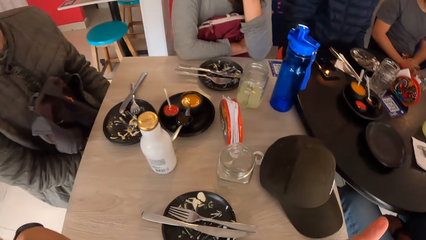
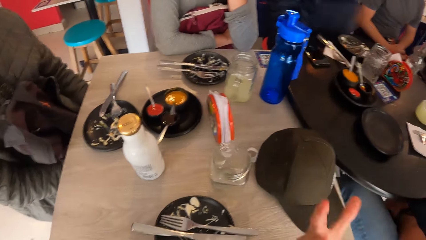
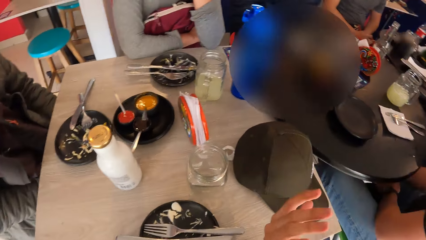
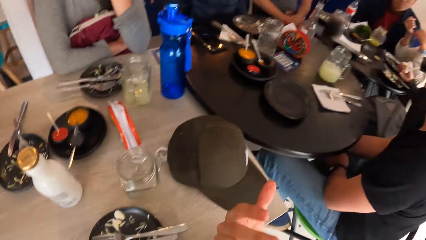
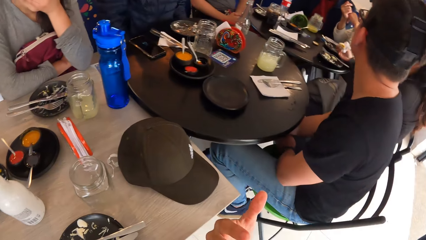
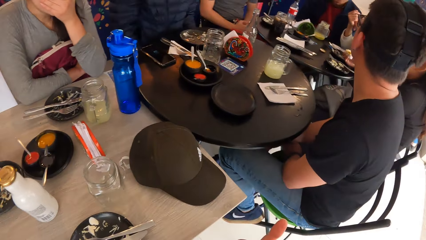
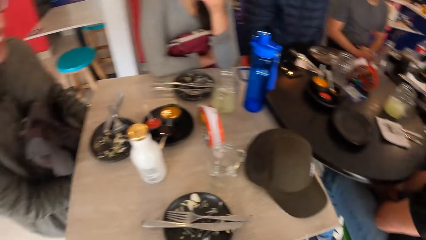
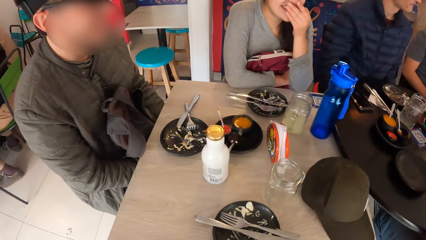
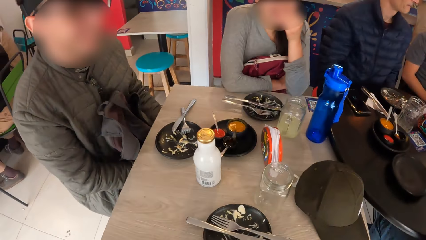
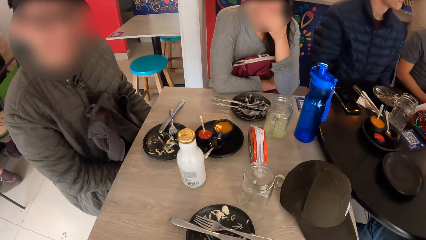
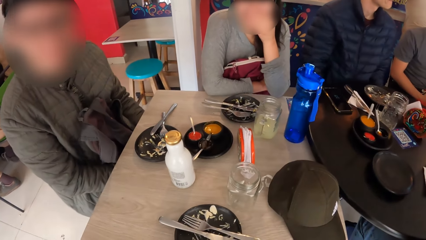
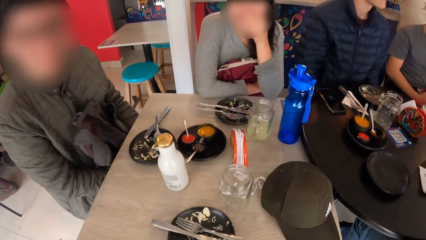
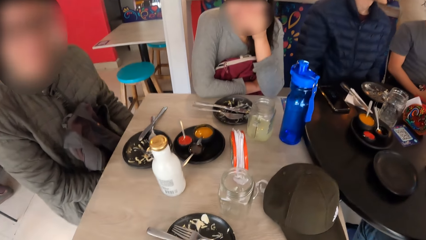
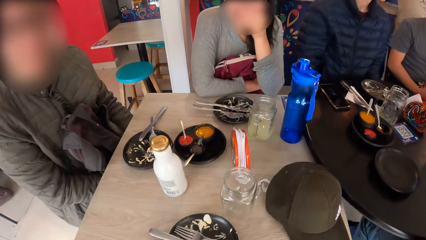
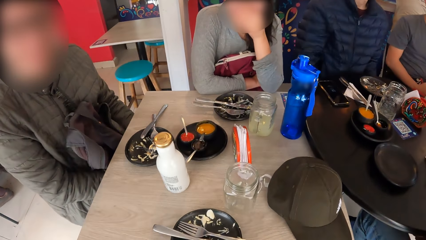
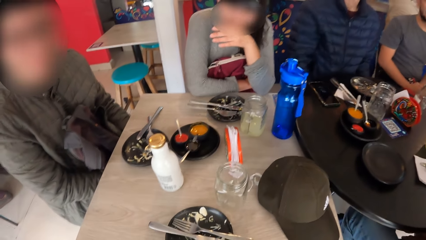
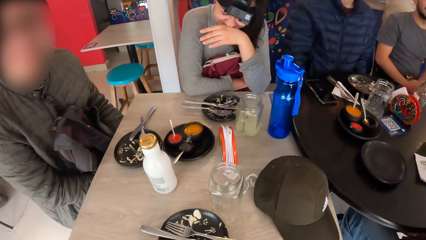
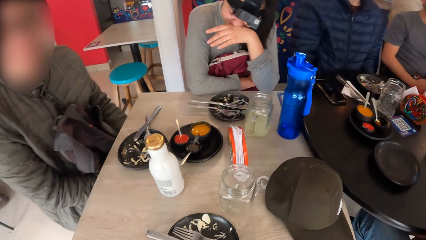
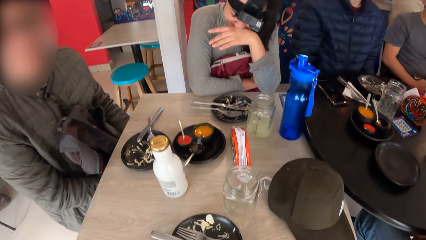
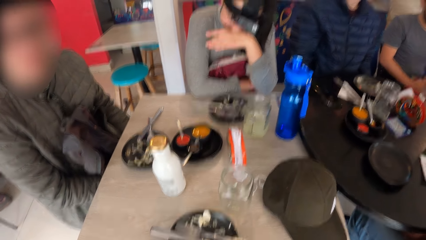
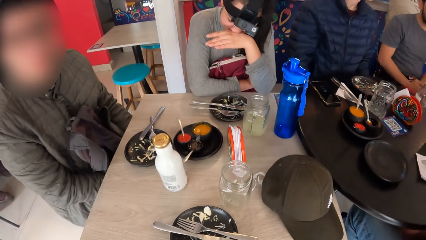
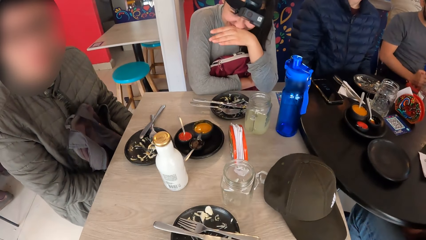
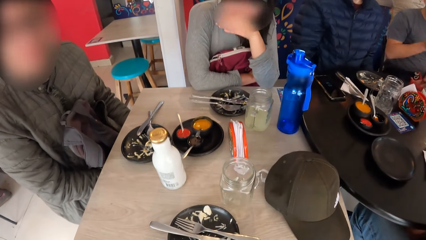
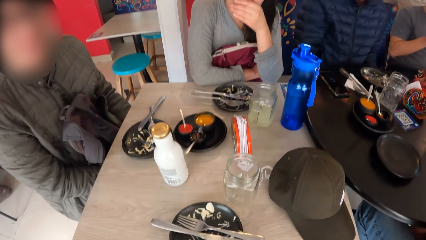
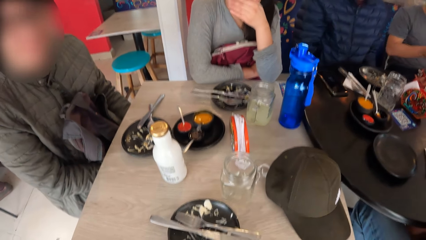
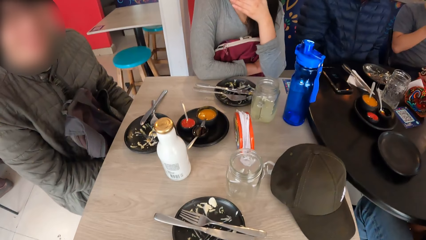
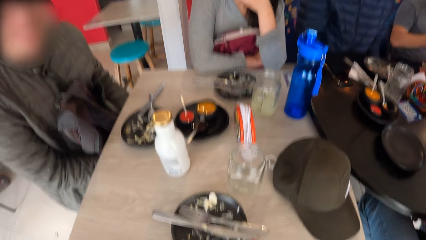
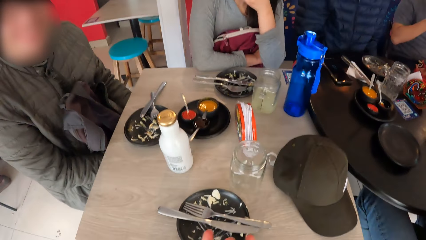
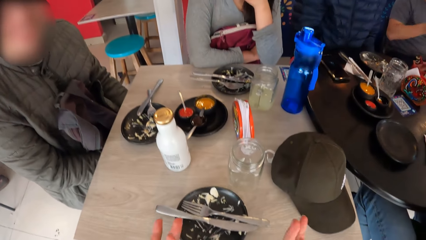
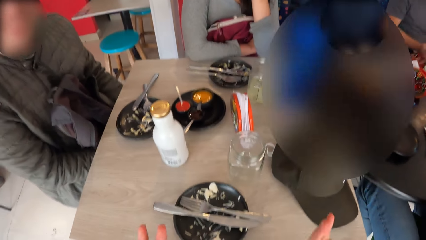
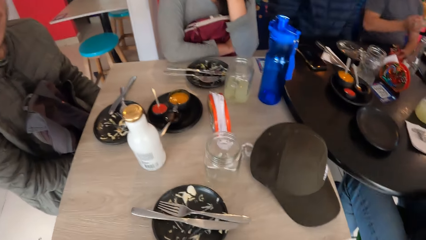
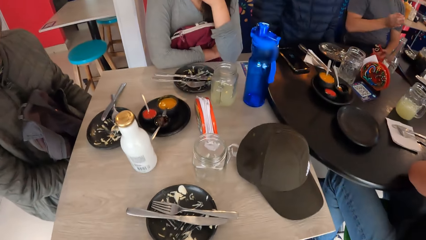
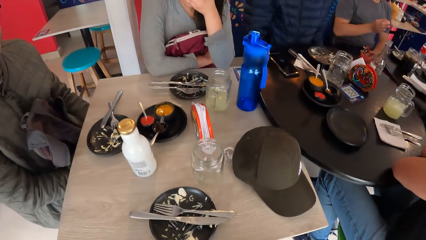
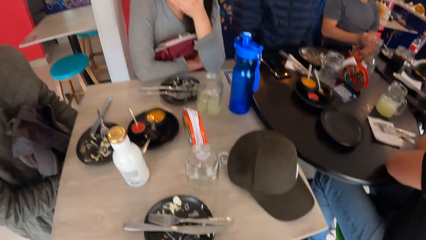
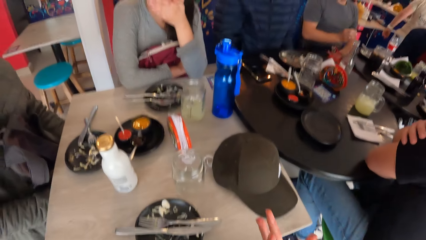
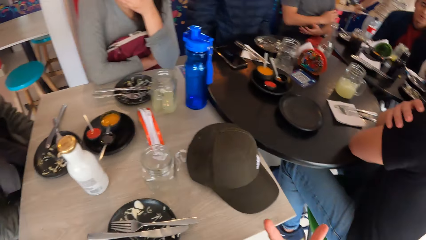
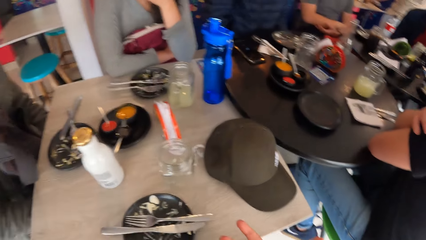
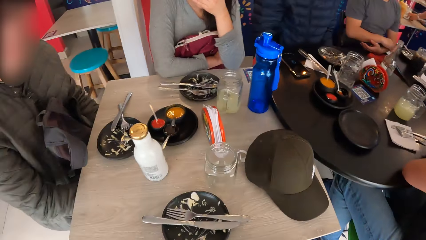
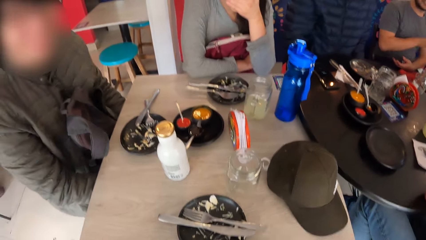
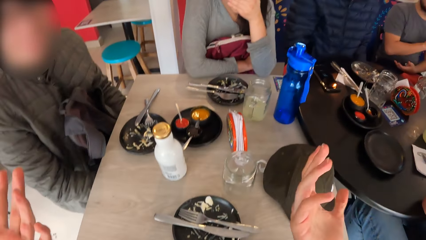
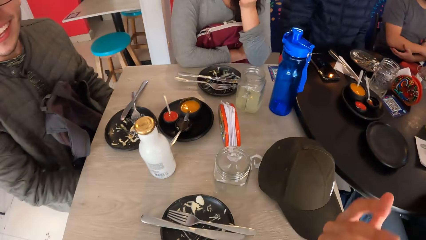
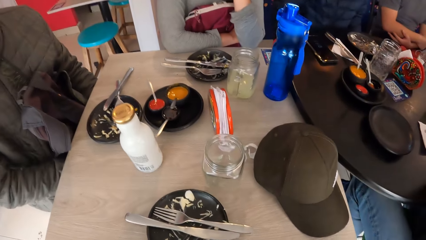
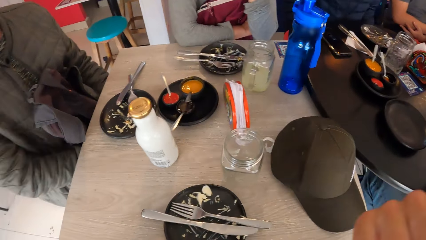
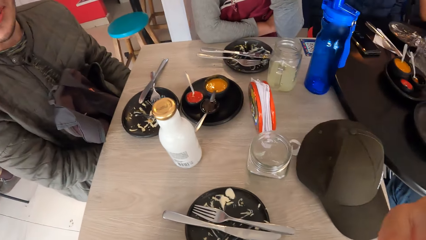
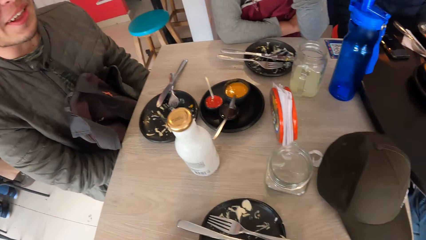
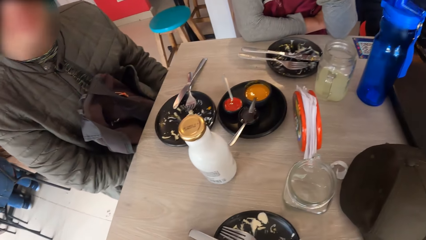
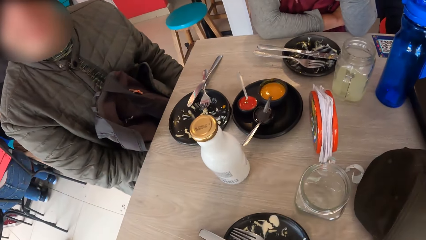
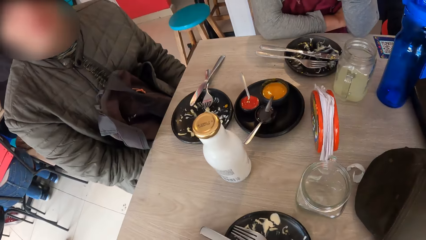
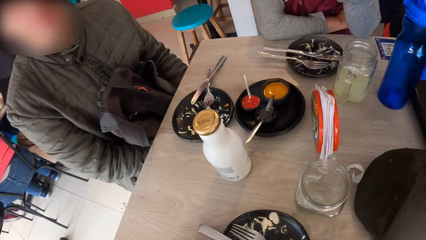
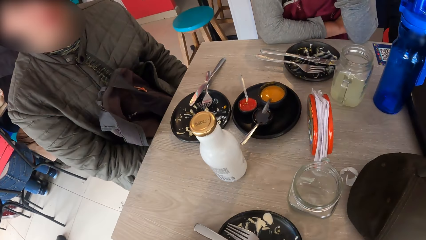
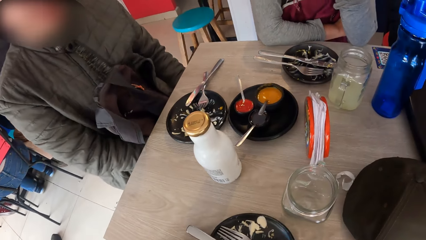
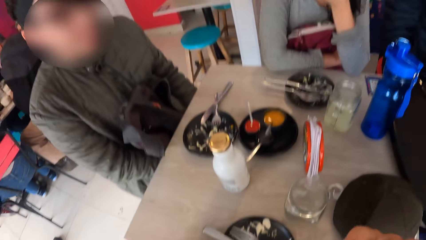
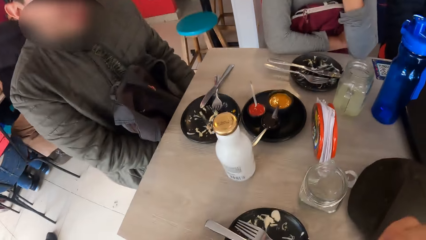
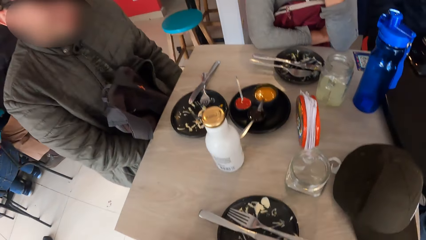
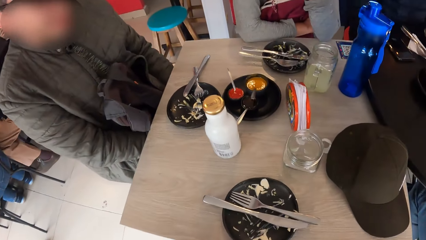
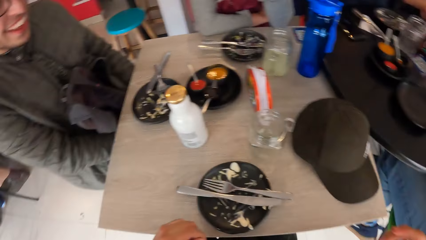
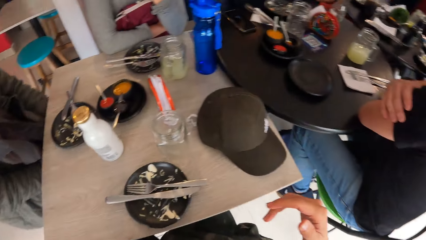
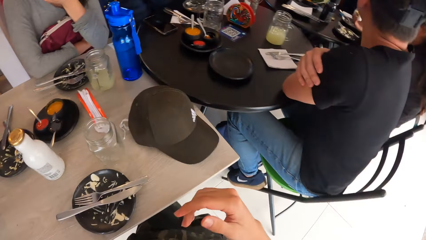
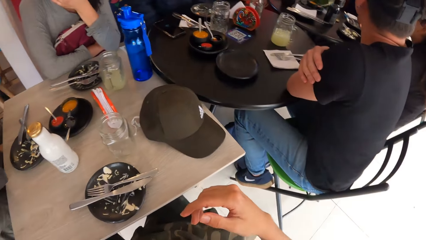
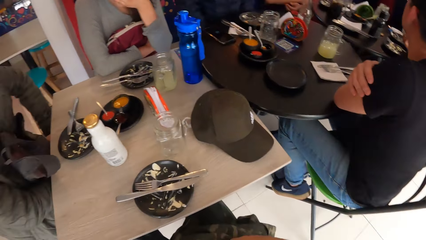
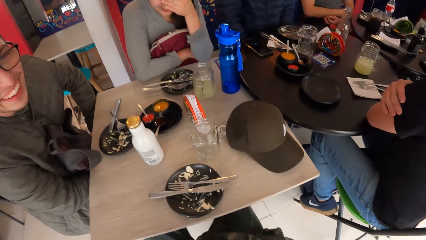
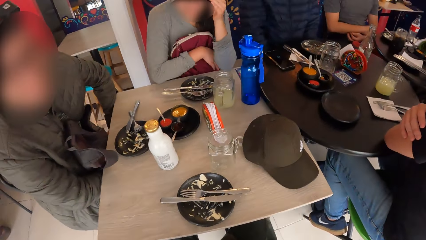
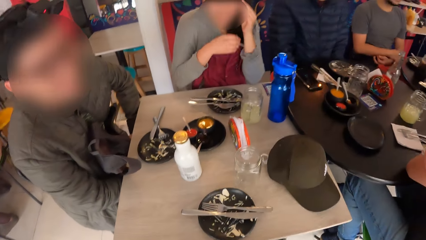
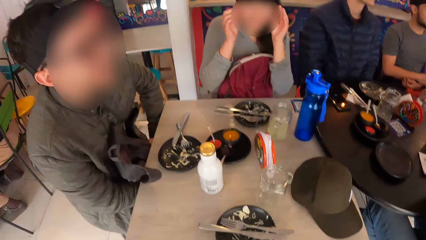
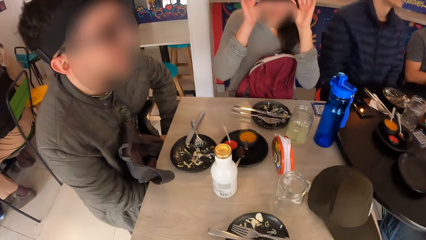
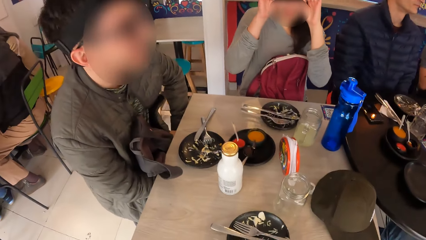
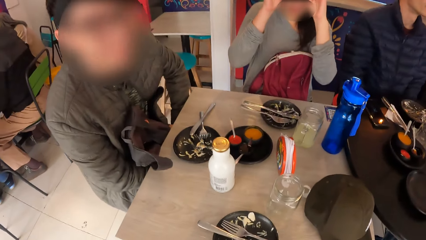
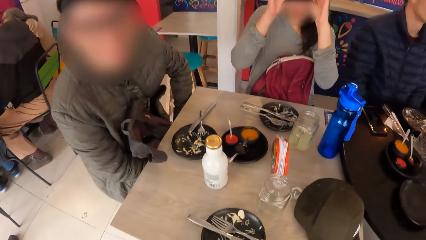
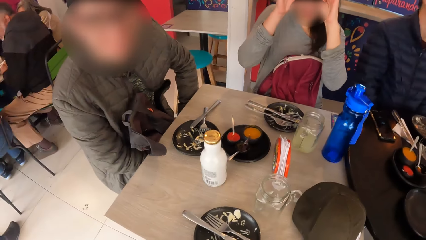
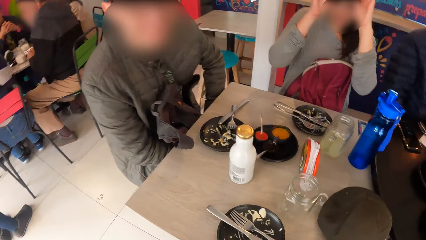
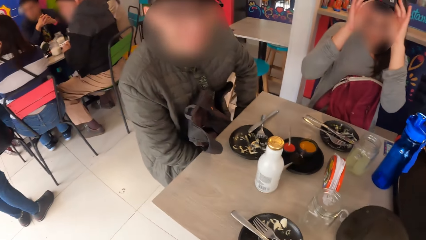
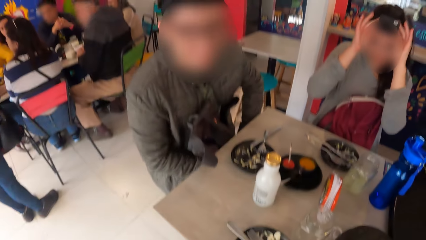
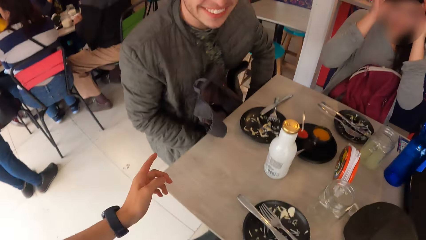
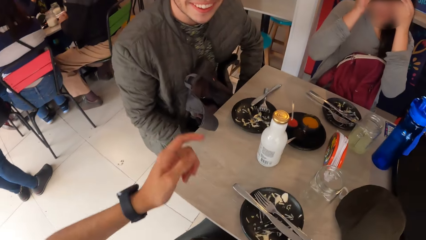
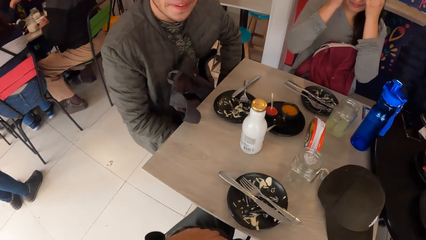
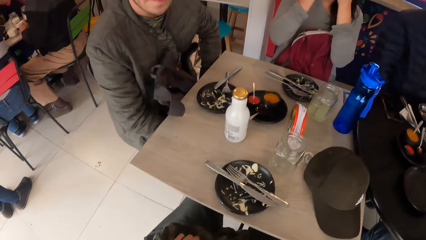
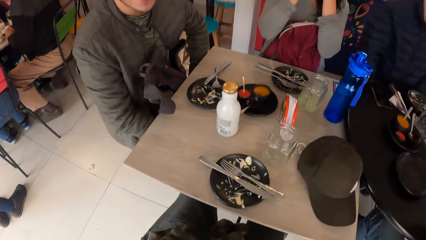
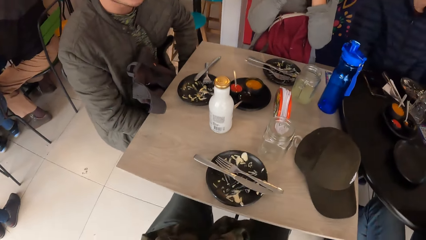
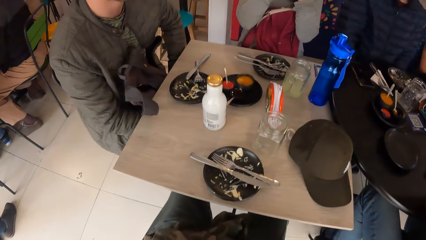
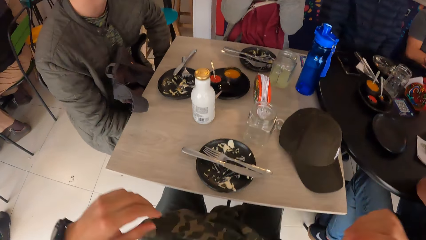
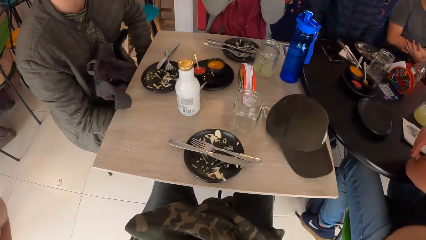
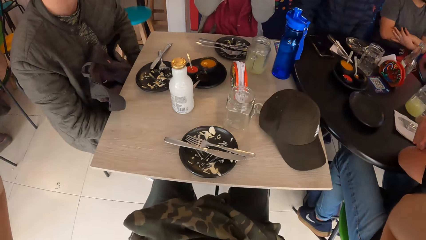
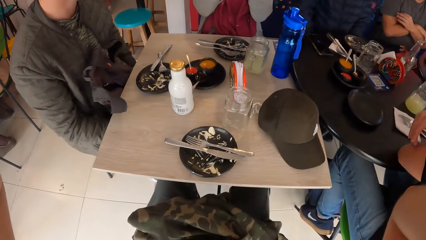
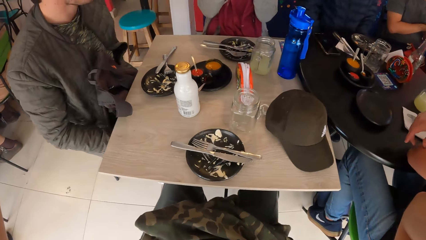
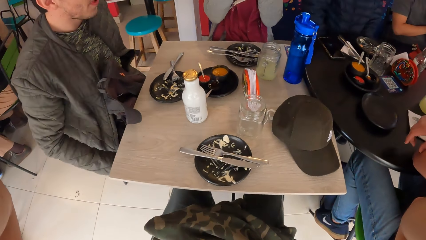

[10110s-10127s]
The camera wearer moves their hands. They interact with a man and a woman. They move their hands. They interact with the man and the woman. The woman moves her hand and adjusts the camera.
